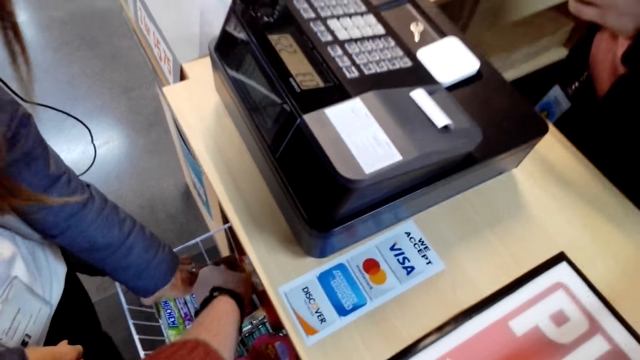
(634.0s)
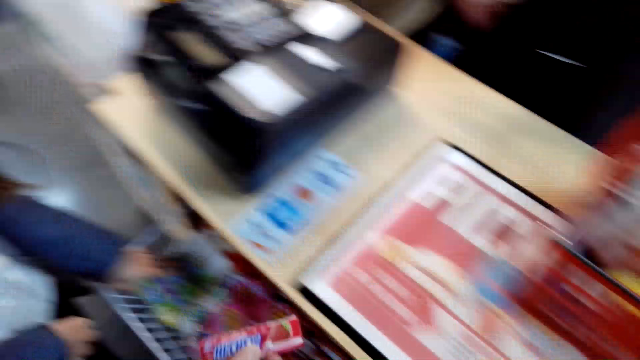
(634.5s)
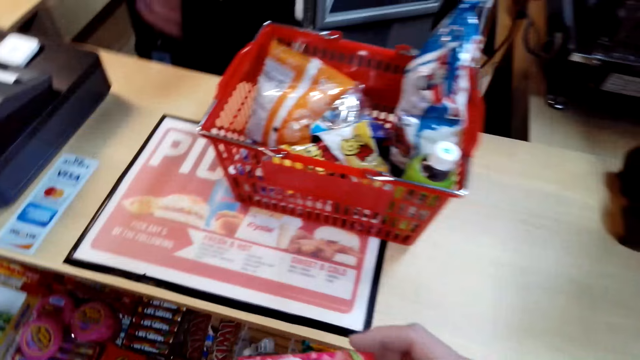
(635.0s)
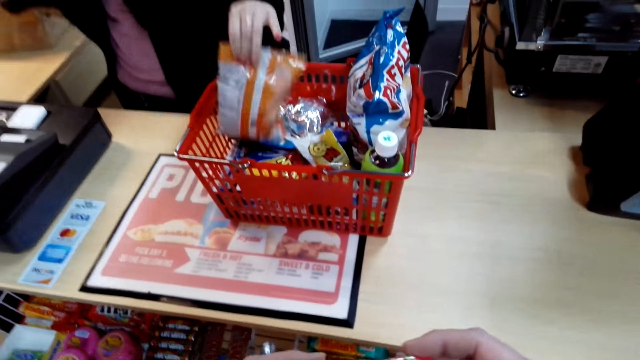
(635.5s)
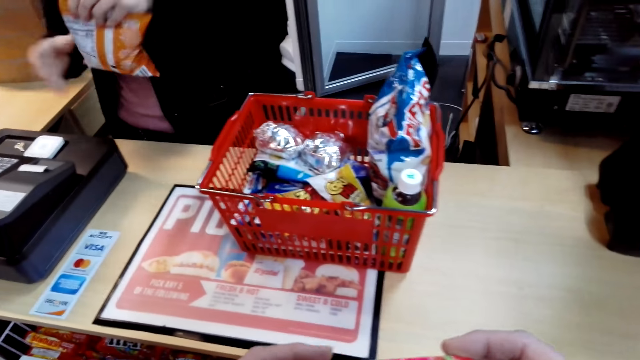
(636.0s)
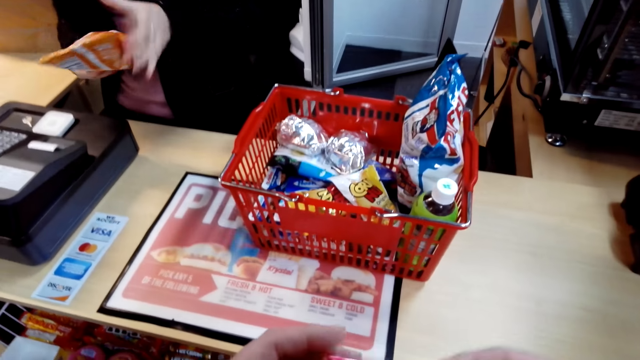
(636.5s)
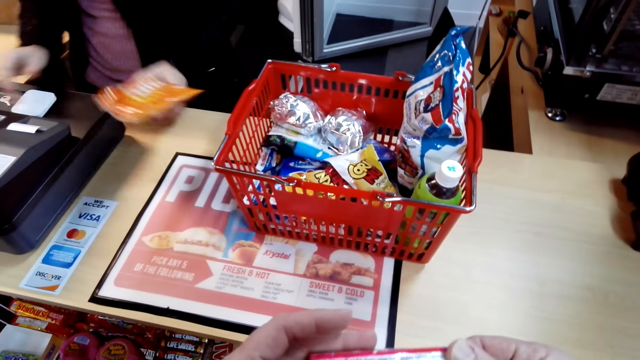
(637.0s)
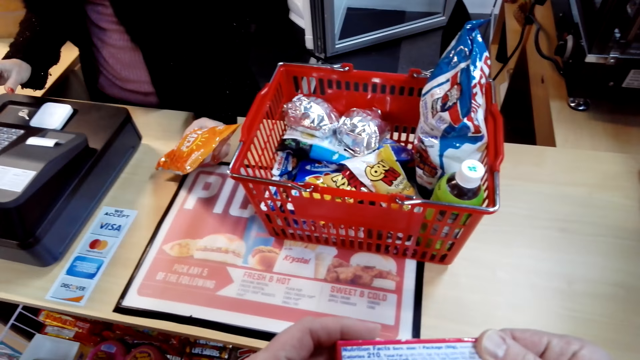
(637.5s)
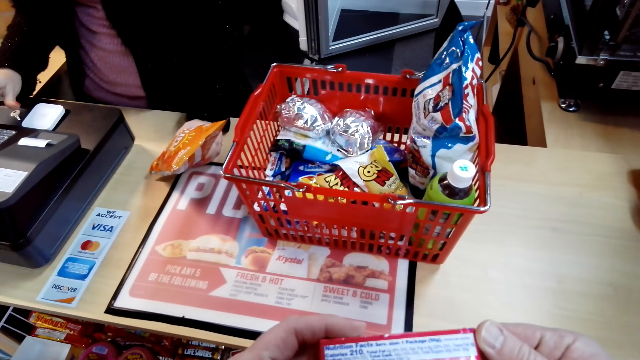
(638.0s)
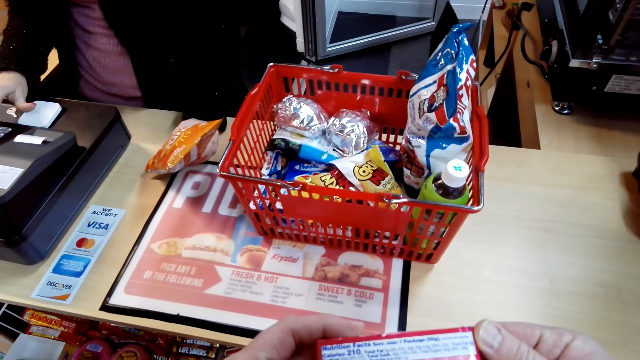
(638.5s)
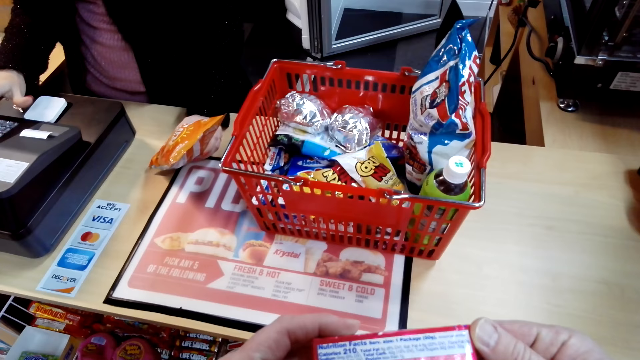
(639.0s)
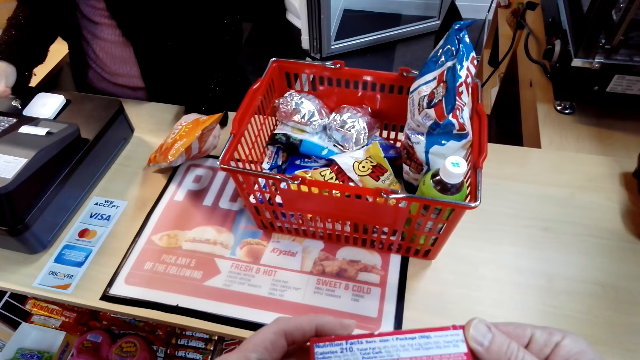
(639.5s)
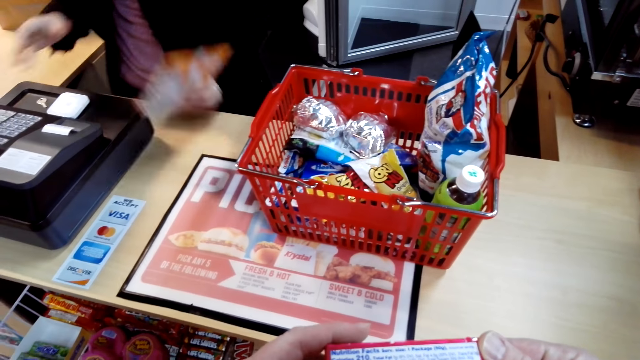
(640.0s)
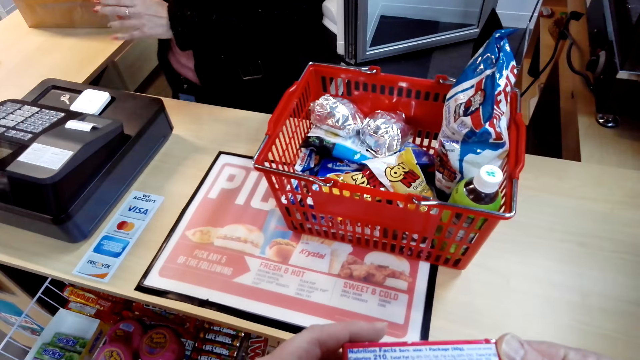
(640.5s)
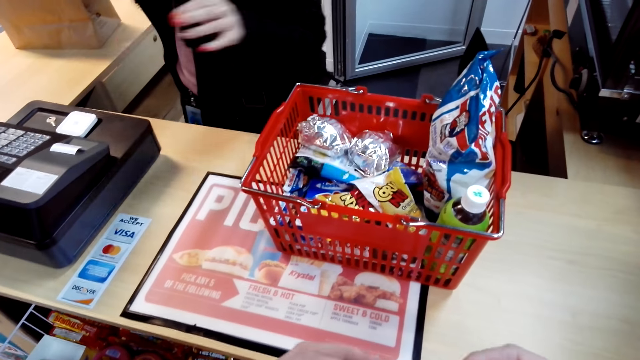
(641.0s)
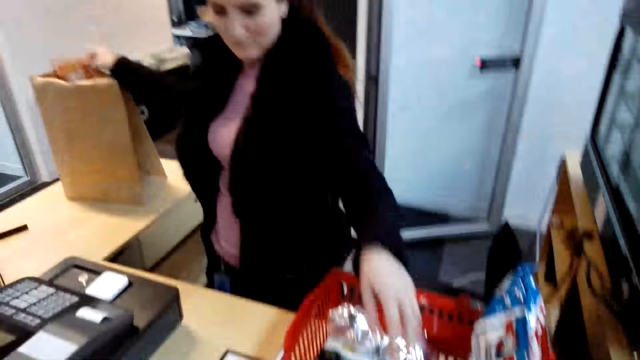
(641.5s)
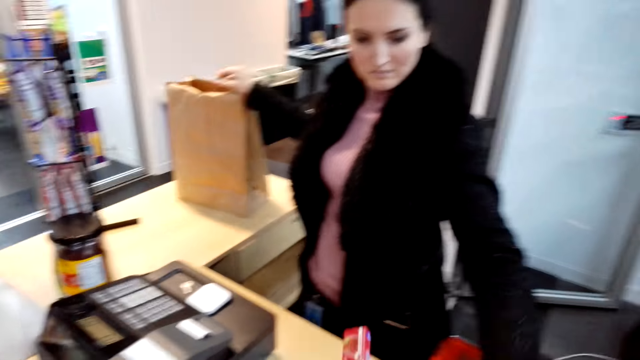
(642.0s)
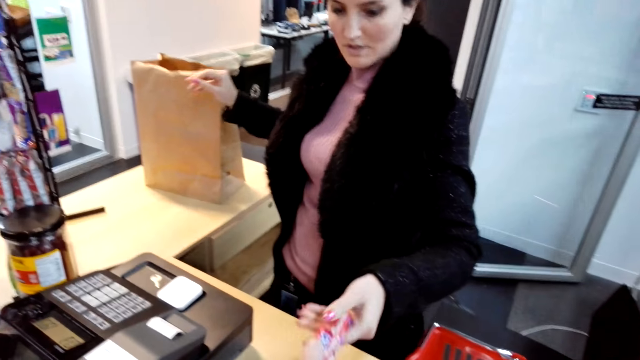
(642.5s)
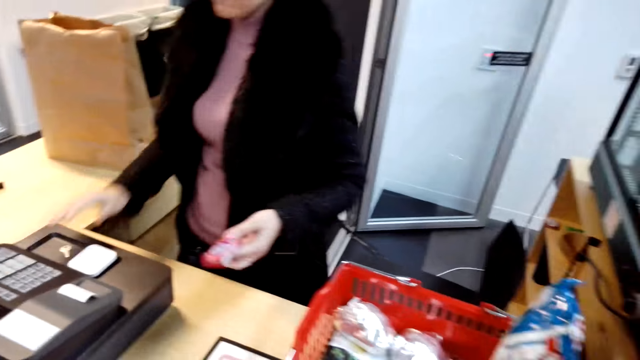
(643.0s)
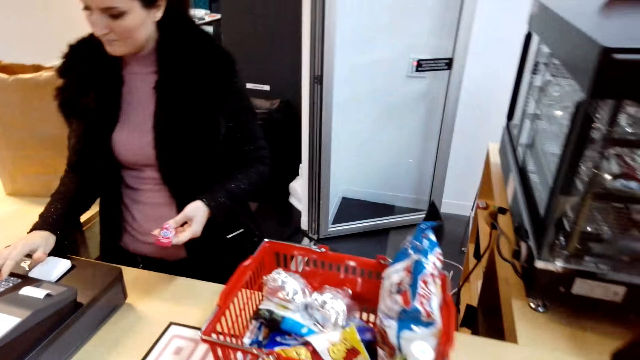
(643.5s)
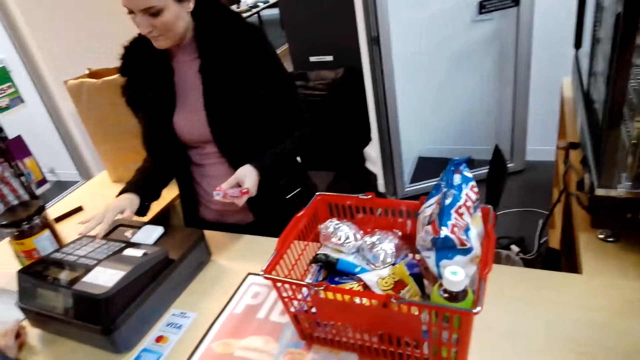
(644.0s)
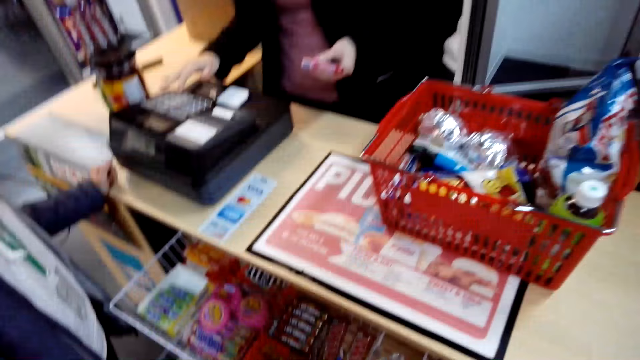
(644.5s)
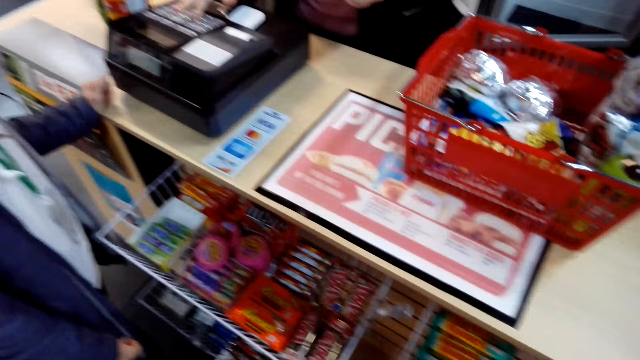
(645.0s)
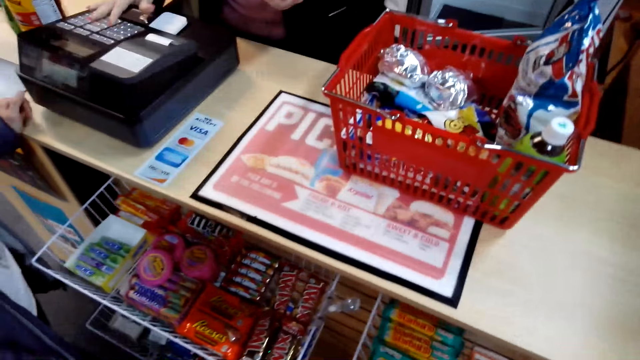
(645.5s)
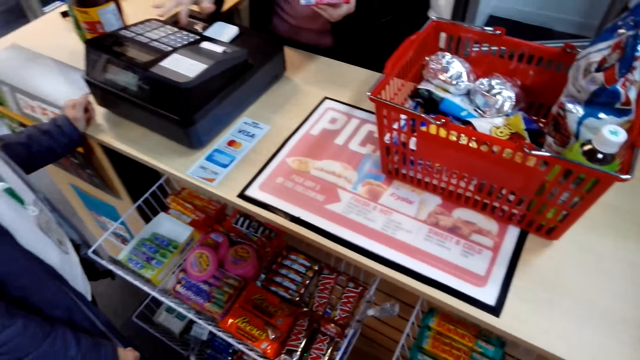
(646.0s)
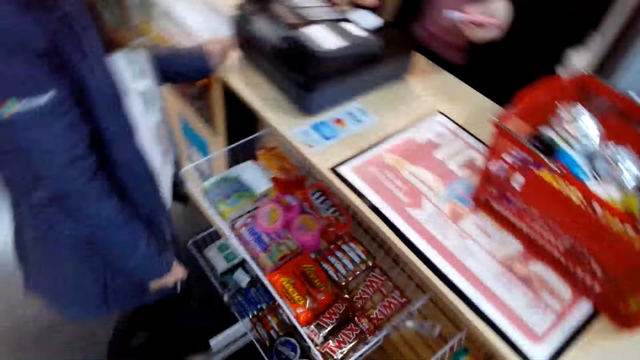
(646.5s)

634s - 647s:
The first lady takes the item from the table. The camera wearer takes an item from the rack. The first lady takes a packet of snacks from the shopping basket, holds the packet, and rests her hand on the desk. The first lady dials the cash register. The camera wearer looks at the item in hand. The first lady puts the snack in the carrier bag. The camera wearer hands the cashier the packet of gums. The cashier takes the item from the camera wearer and dials the cash register. The other lady rests her left hand on the desk.

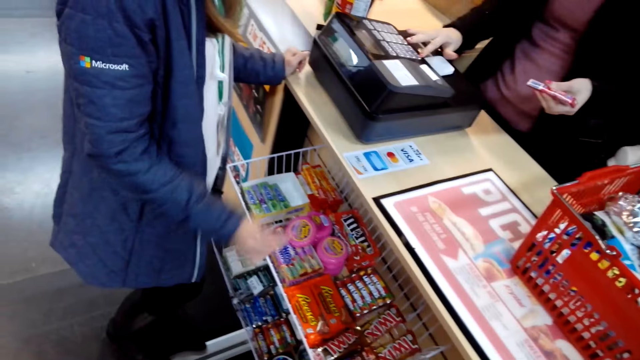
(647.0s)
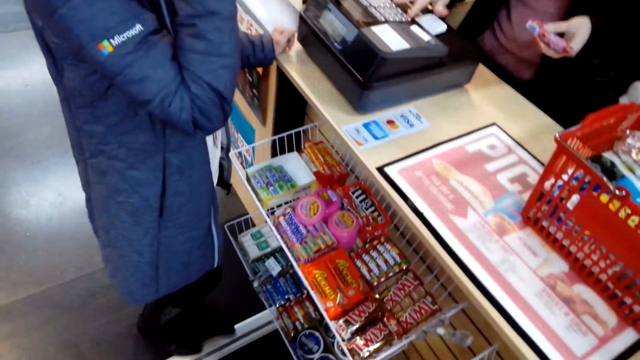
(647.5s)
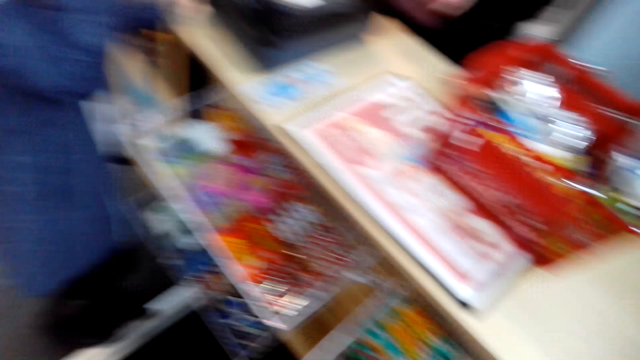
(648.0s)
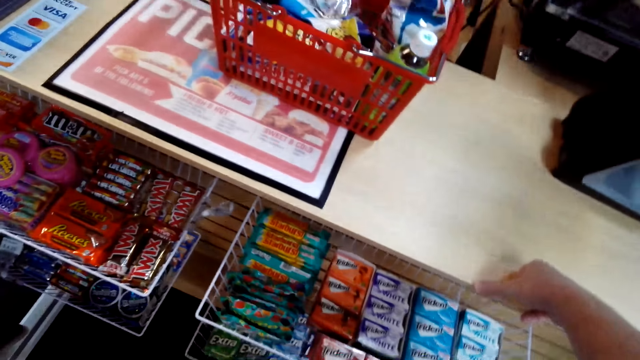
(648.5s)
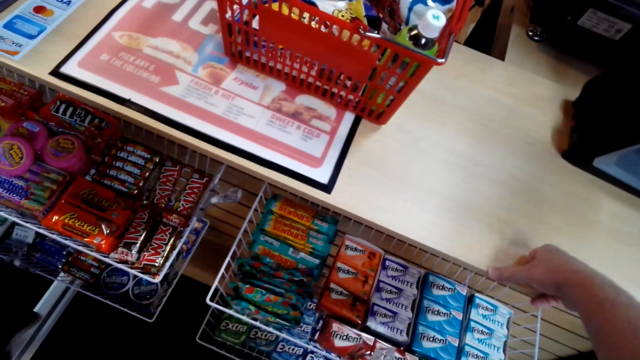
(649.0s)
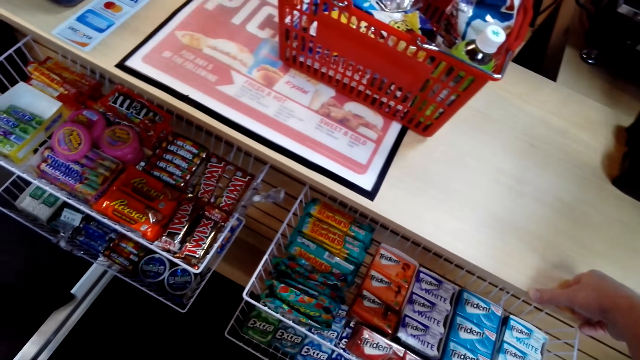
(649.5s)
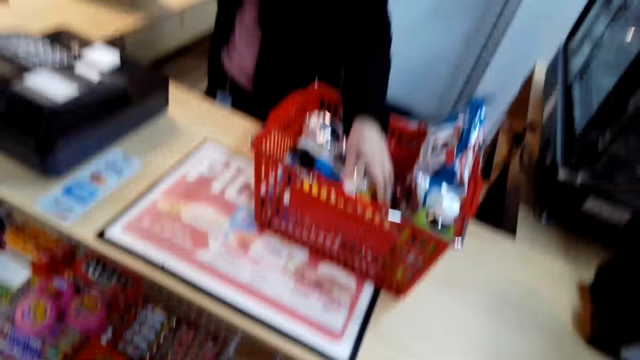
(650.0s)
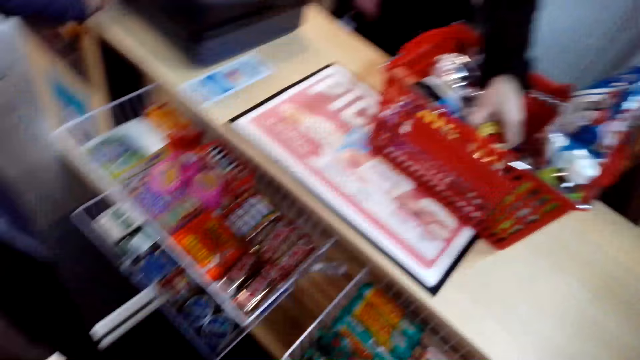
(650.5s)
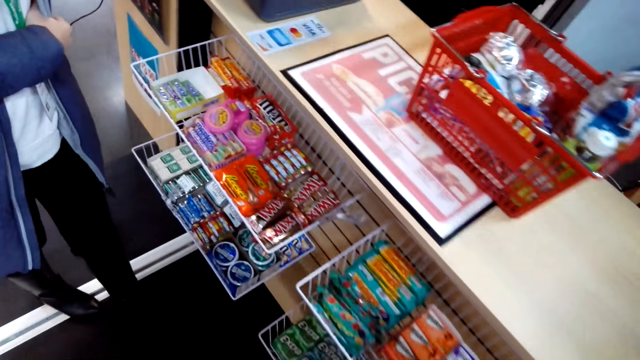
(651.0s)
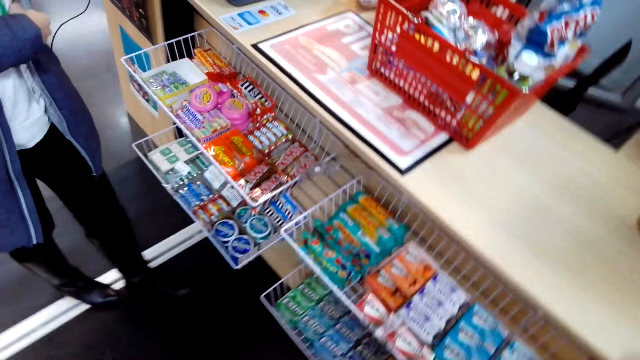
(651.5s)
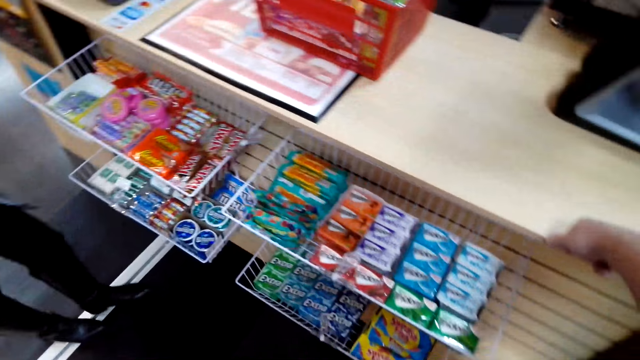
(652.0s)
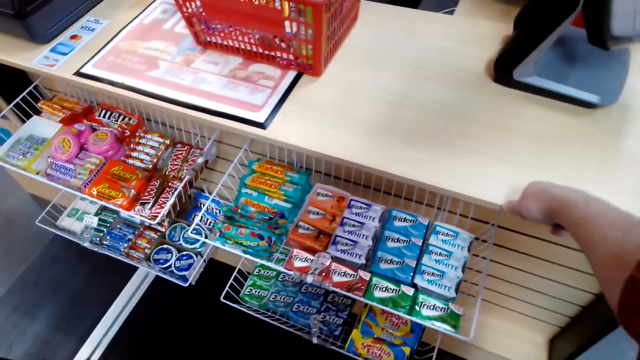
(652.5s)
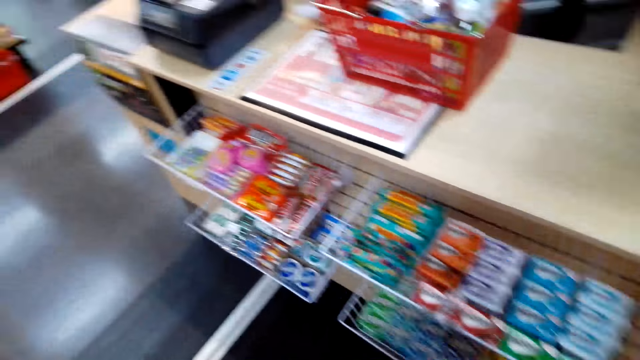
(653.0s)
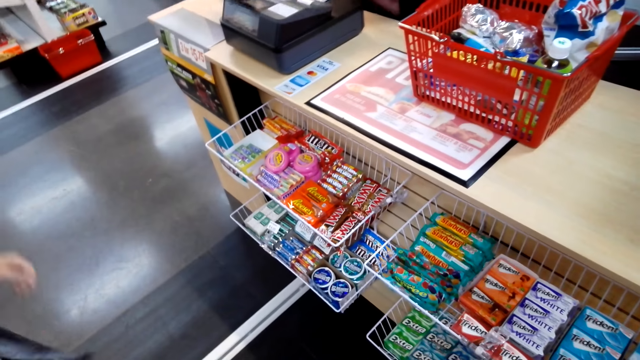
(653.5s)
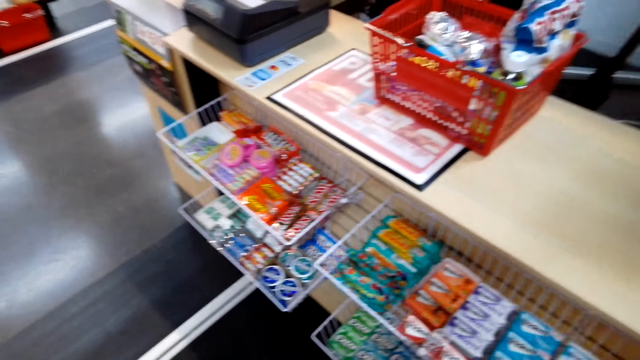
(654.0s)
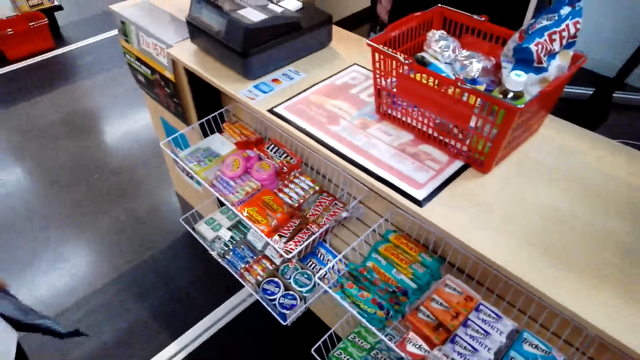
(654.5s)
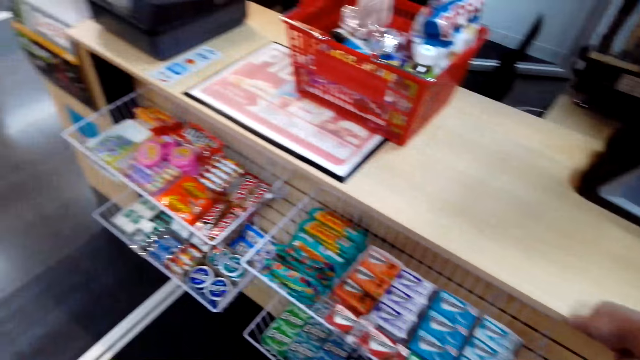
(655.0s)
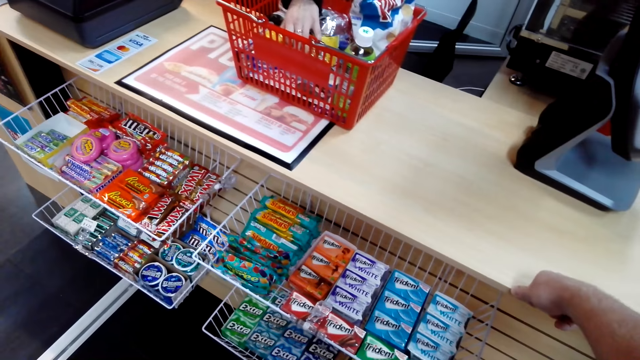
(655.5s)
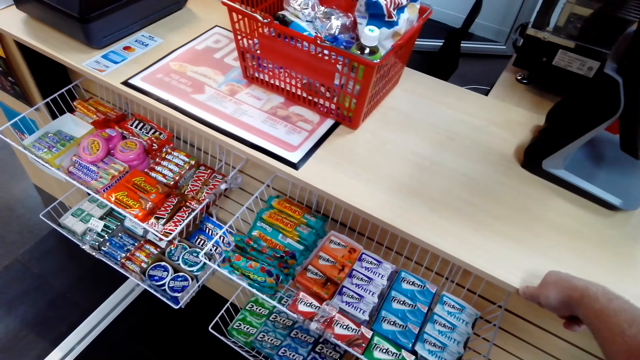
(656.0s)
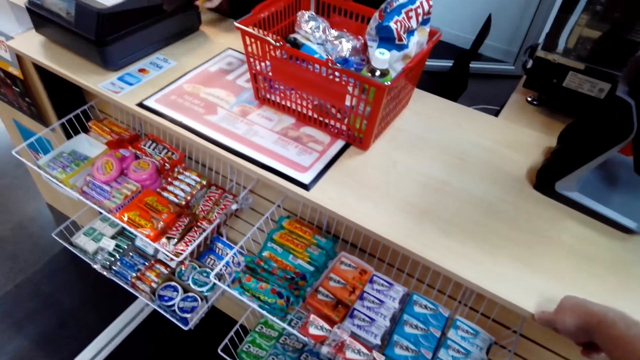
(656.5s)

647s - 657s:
The other lady raises her right hand to something. The camera wearer leans on the desk. The first lady takes a snack from the basket. The other lady steps back from the desk. The first lady puts the snack in the carrier bag and takes a snack from the basket.
